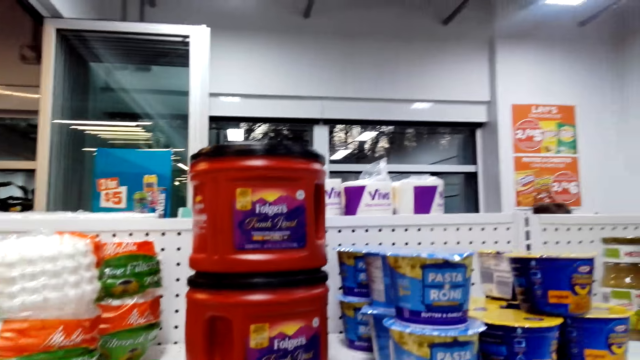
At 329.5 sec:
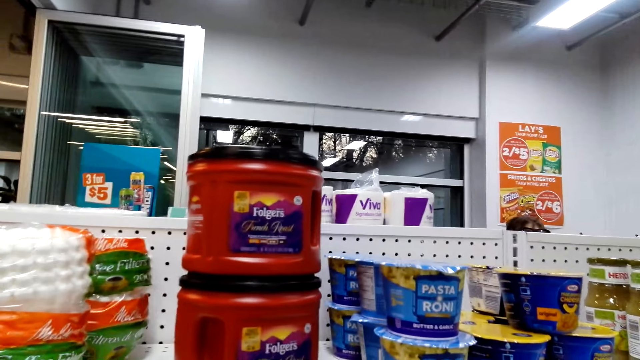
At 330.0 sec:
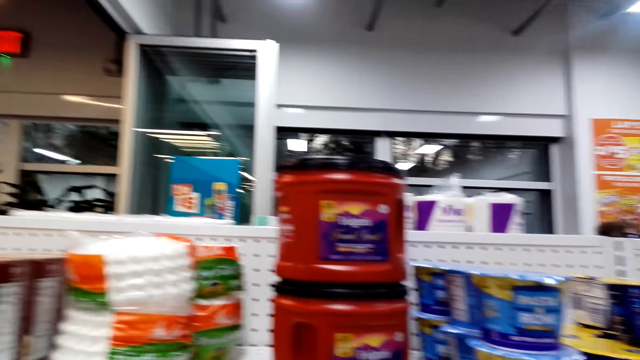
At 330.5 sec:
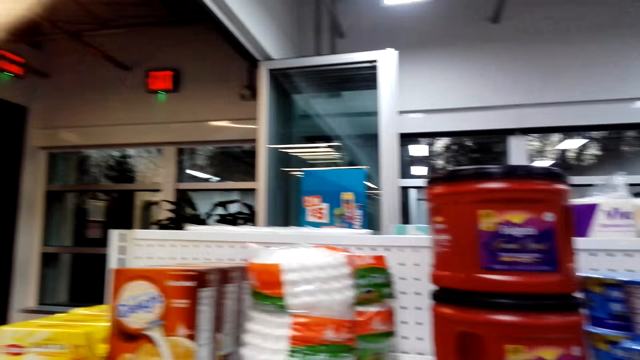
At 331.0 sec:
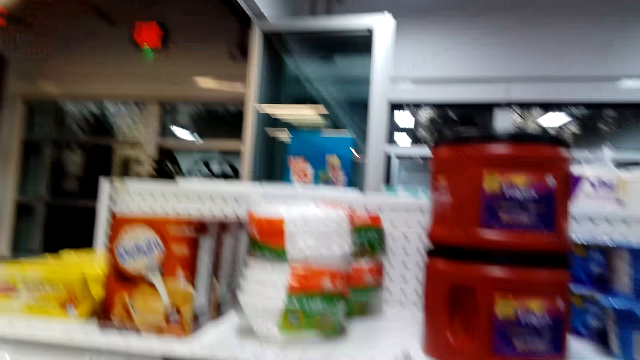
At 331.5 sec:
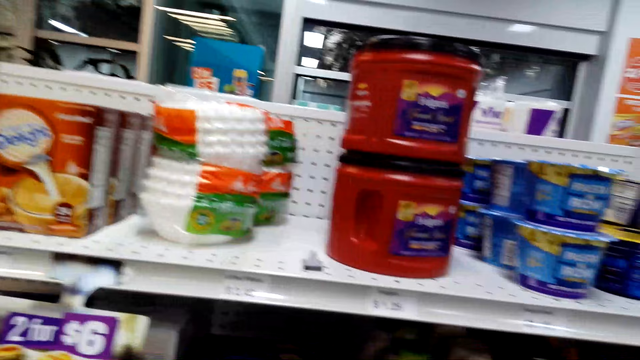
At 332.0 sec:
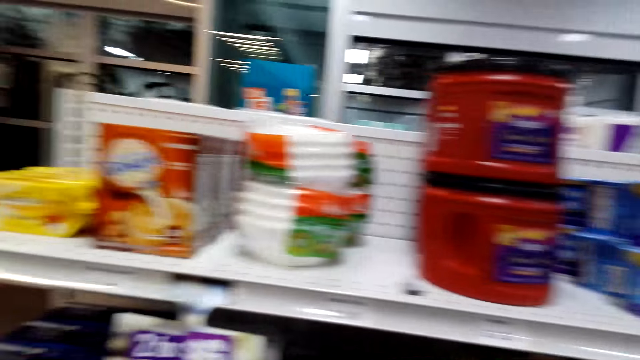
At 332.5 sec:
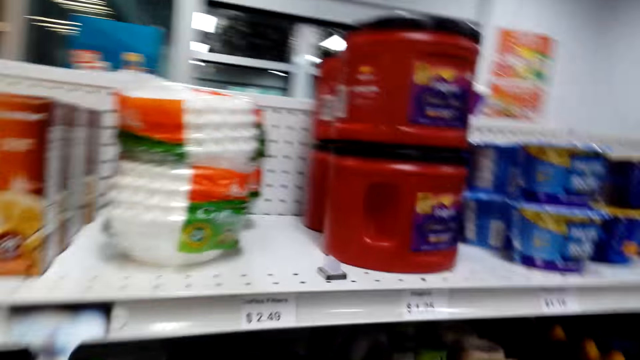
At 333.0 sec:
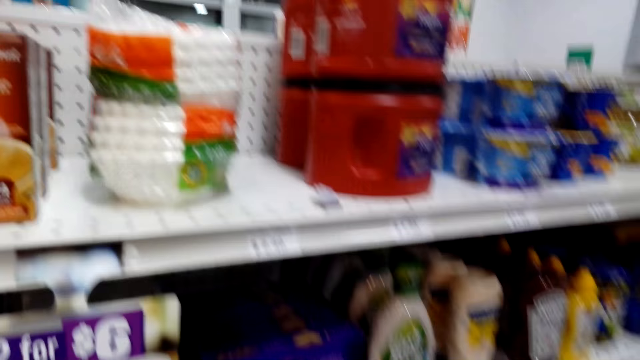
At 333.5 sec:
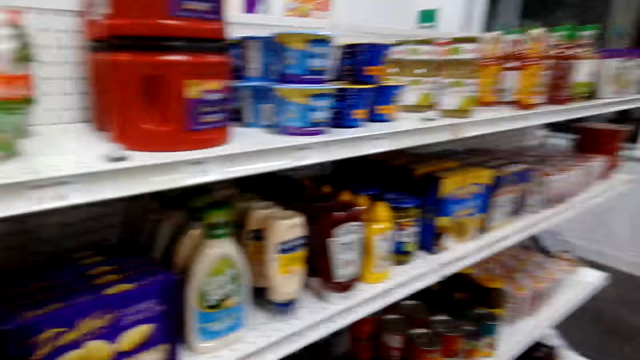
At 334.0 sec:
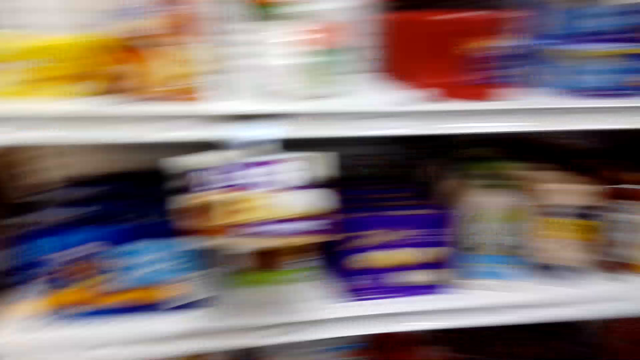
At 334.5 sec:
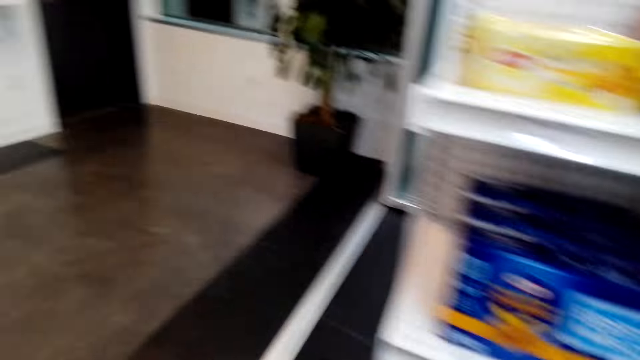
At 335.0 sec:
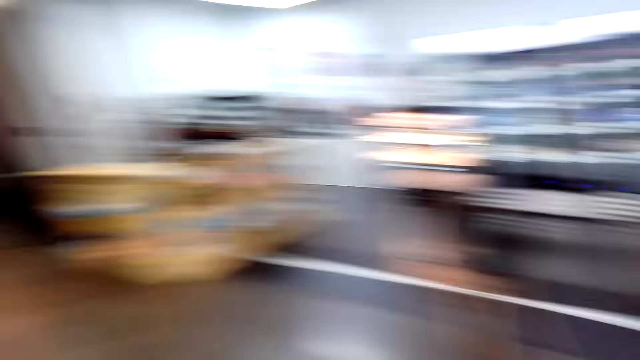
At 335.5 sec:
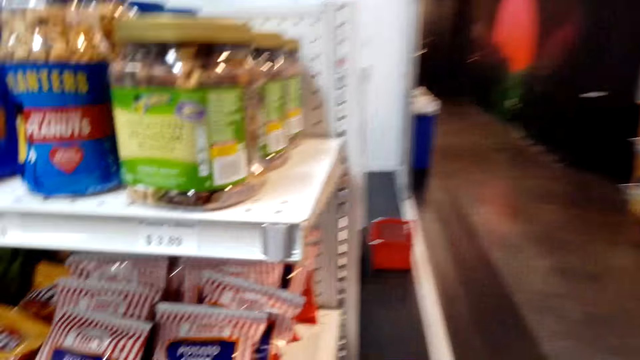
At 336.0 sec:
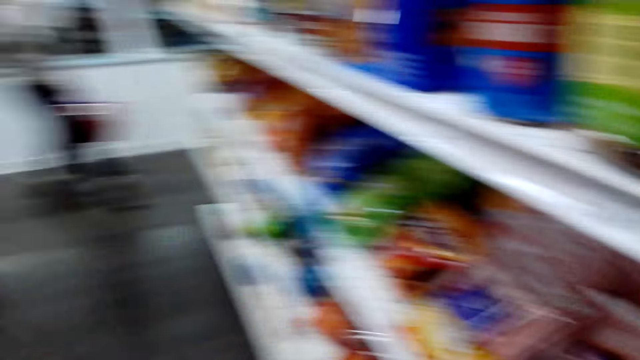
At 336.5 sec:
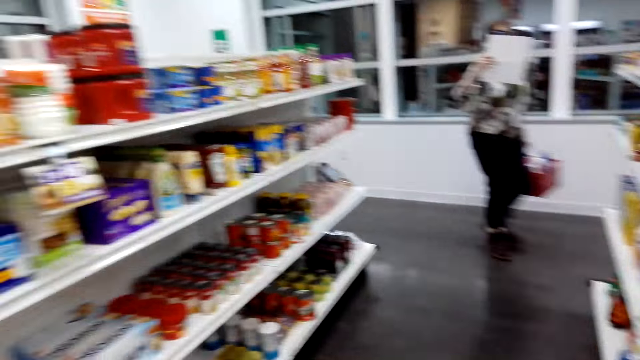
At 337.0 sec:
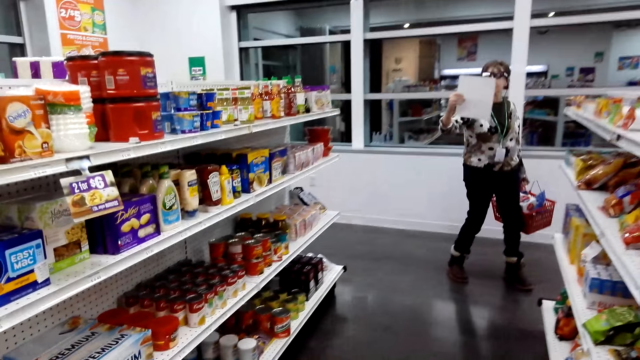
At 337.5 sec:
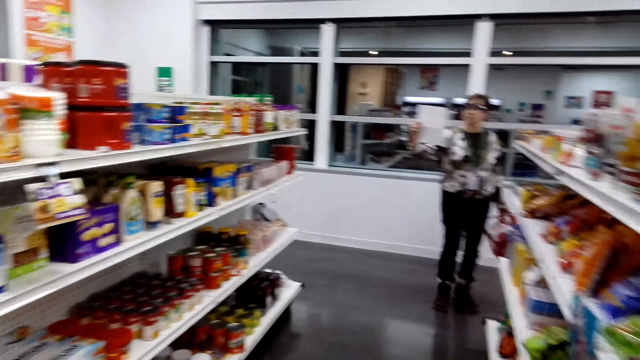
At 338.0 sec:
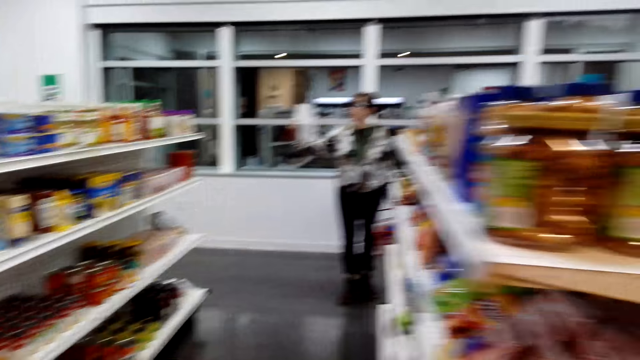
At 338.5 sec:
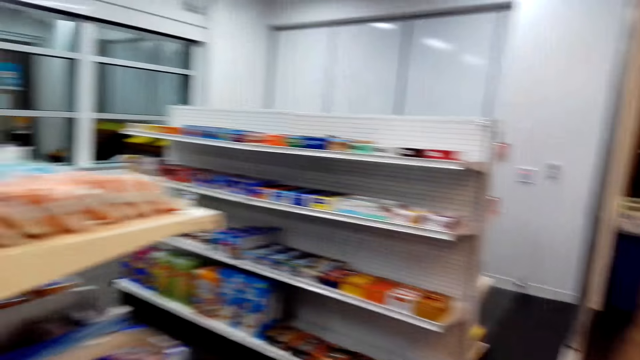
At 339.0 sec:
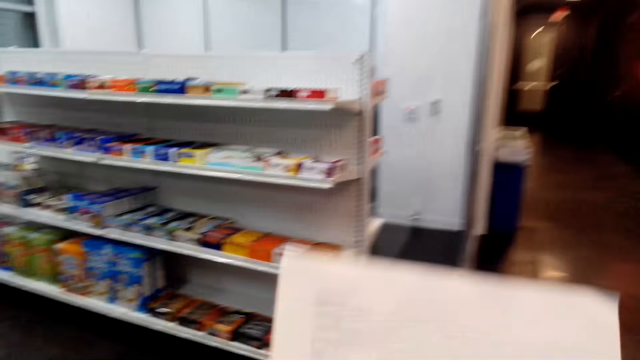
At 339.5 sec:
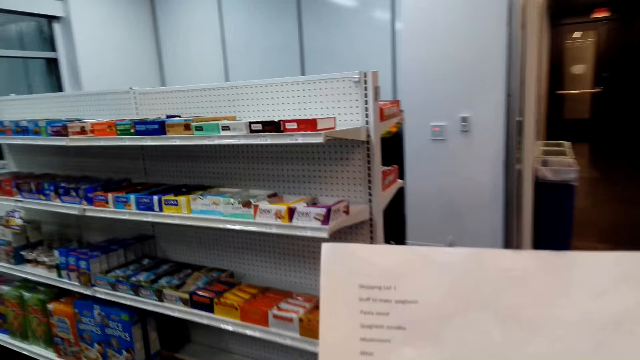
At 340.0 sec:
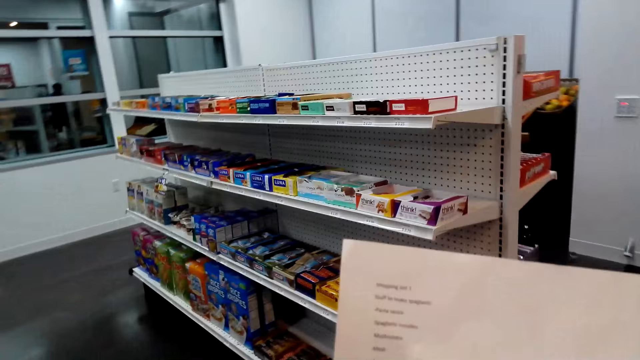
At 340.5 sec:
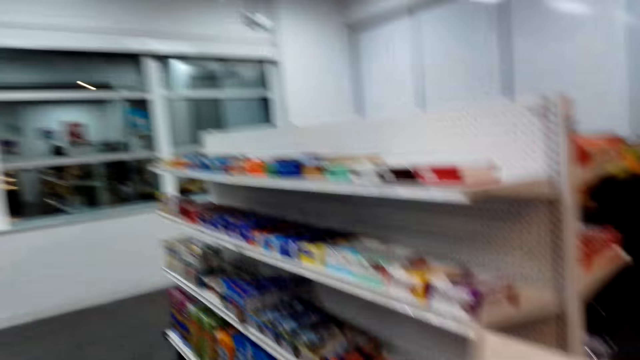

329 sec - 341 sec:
The camera wearer checks items on the shelf. They walk in the store.

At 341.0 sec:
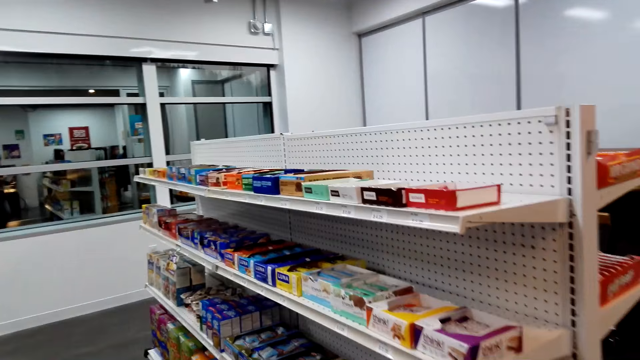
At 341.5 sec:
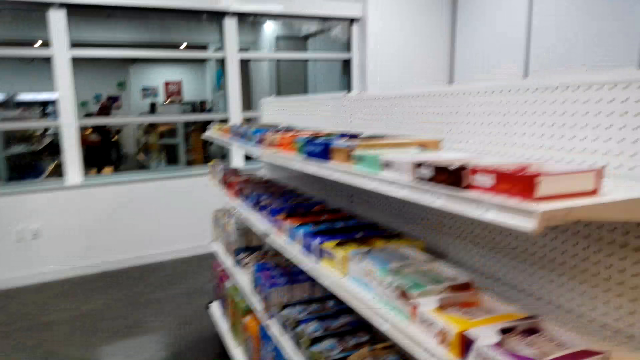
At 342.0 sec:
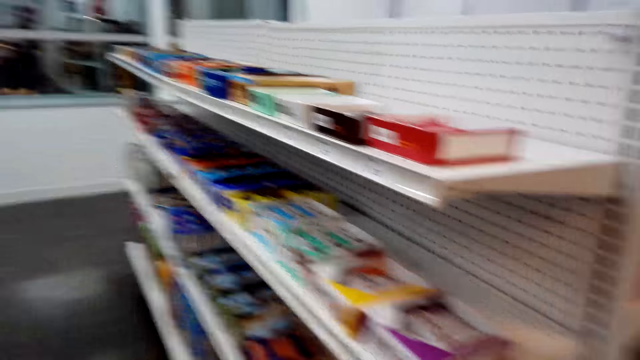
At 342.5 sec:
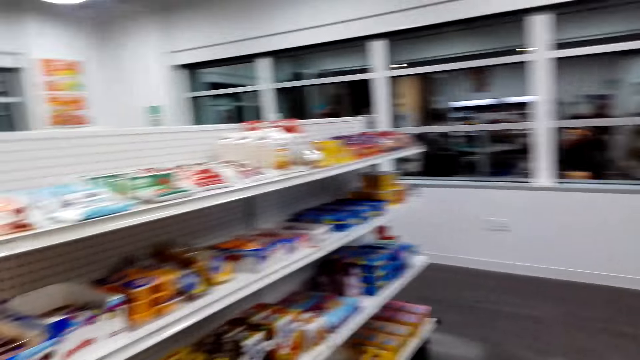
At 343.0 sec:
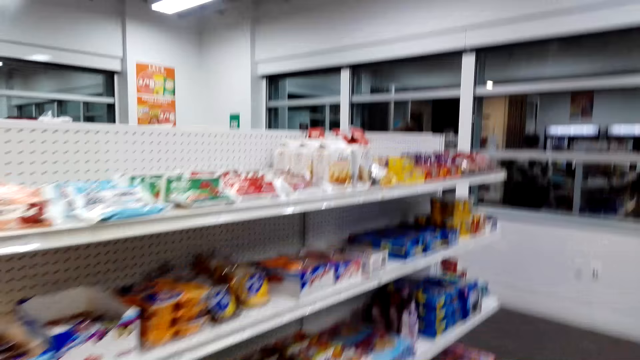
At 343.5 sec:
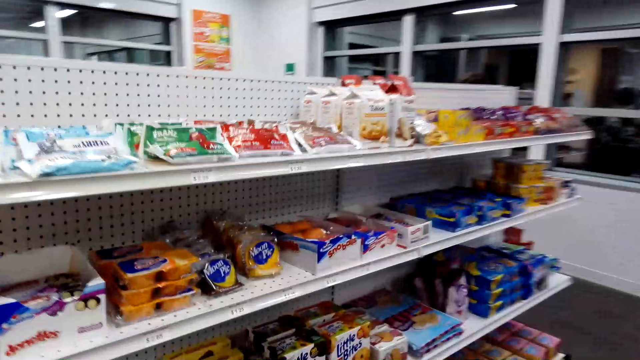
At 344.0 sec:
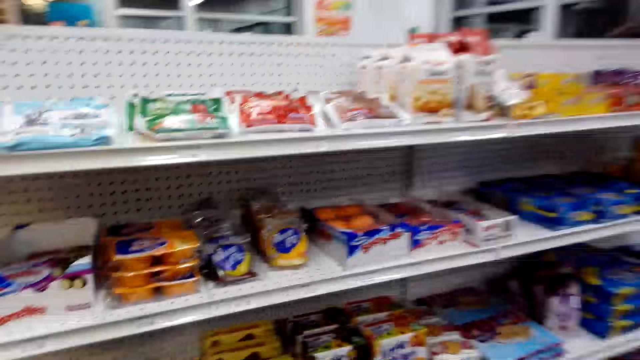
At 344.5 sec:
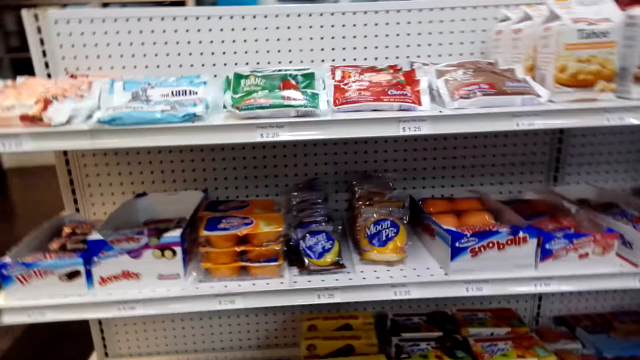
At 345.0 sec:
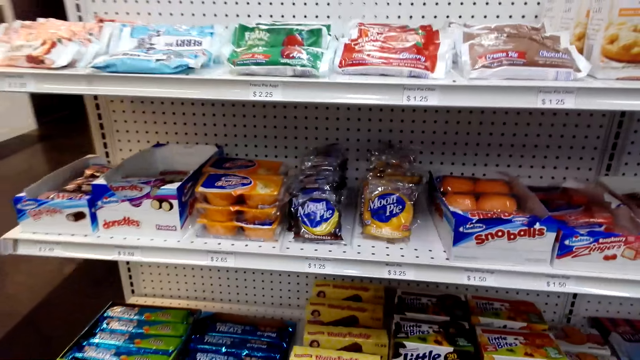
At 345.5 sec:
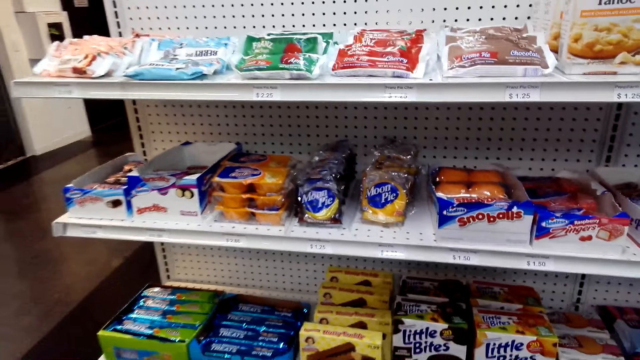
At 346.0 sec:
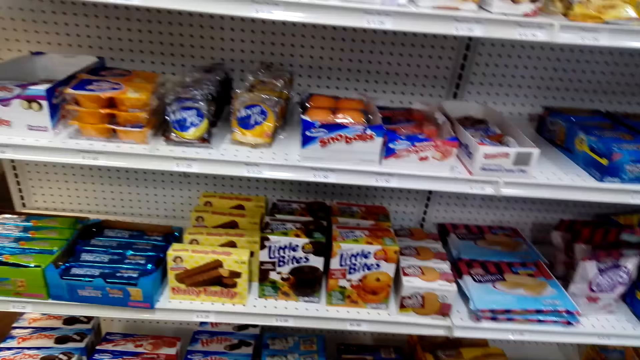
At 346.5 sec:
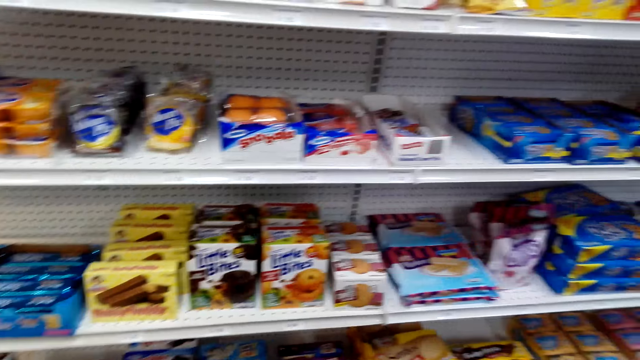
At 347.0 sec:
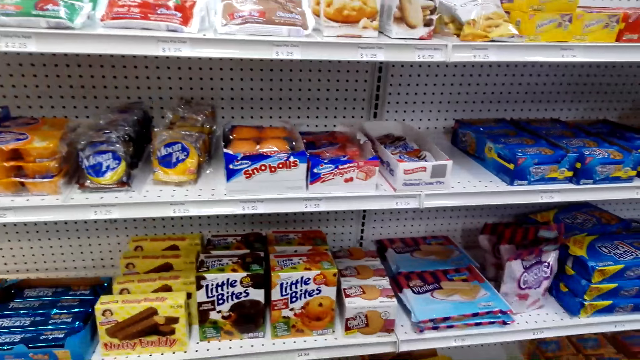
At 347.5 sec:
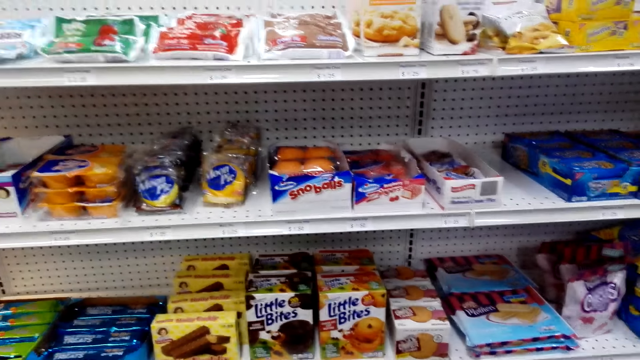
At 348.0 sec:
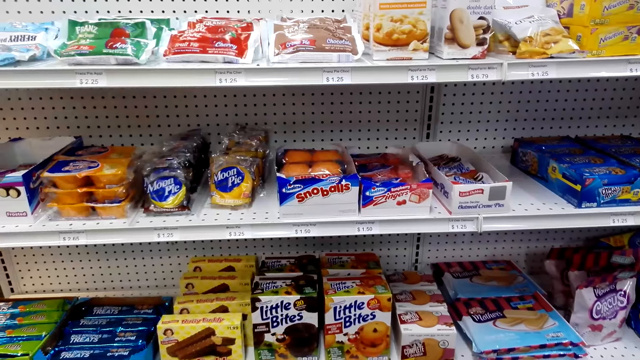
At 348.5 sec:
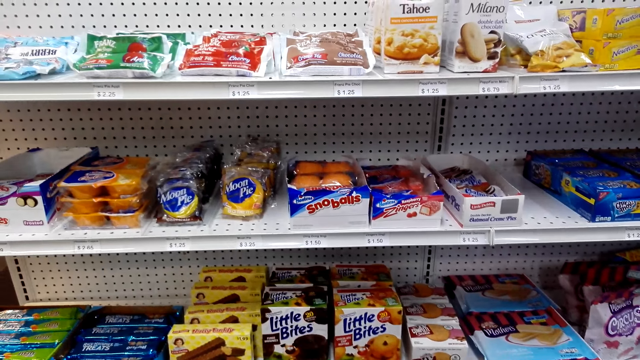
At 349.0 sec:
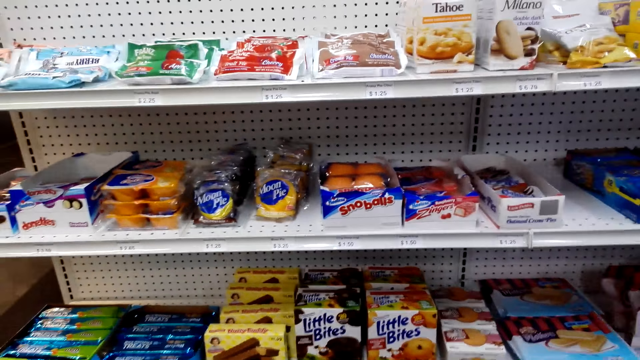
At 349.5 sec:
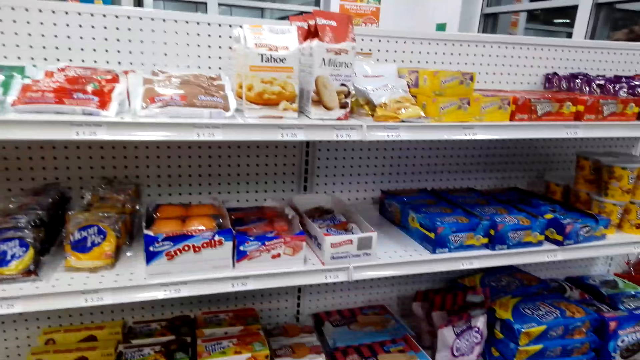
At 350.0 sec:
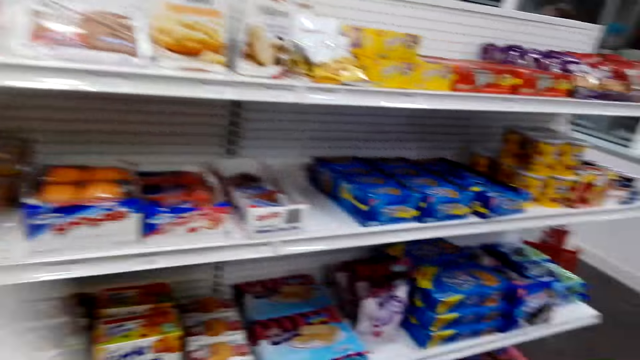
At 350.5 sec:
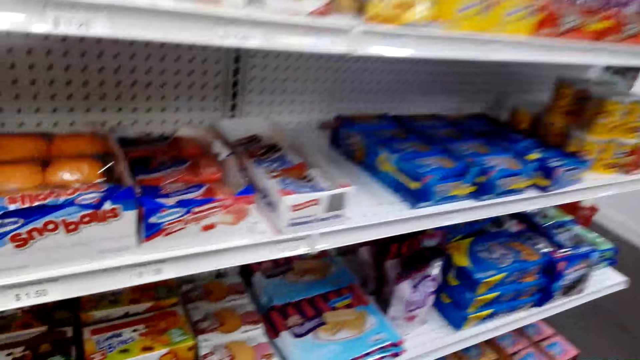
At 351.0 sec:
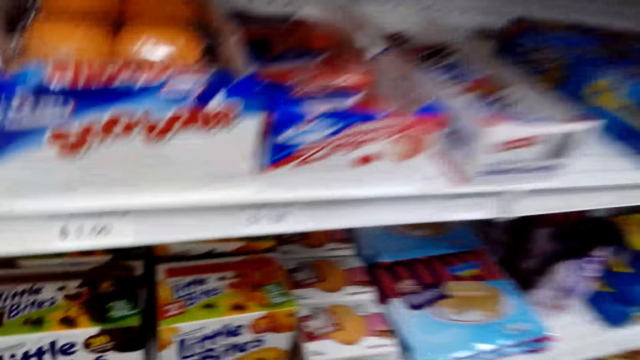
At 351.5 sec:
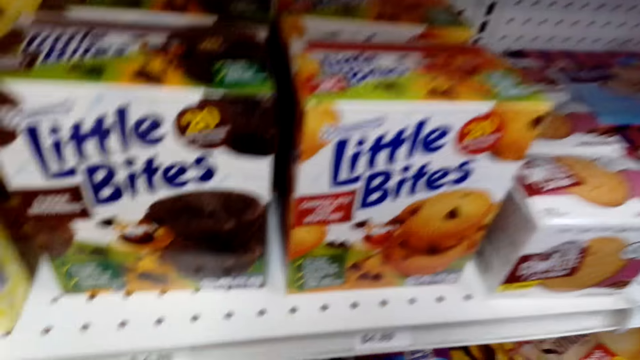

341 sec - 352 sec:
The camera wearer checks items on the shelf.
